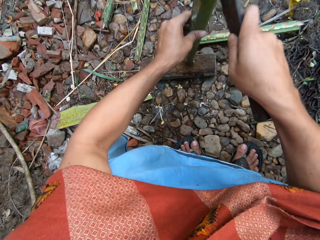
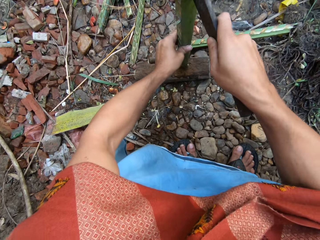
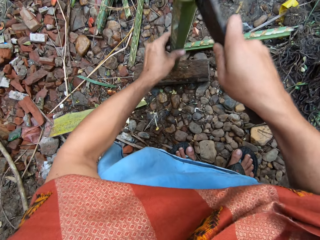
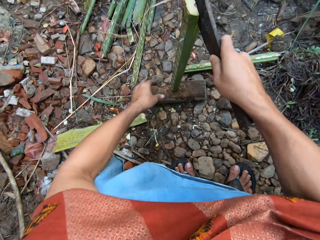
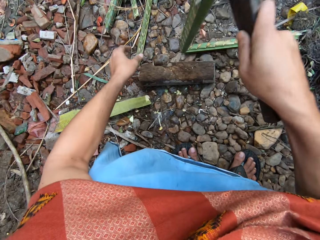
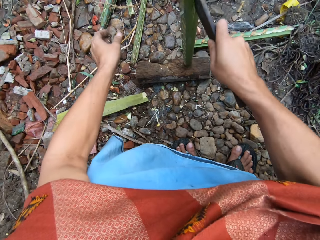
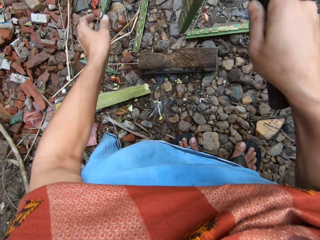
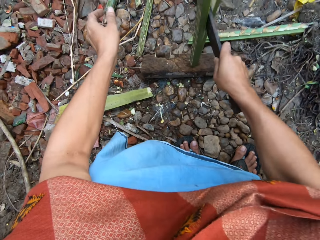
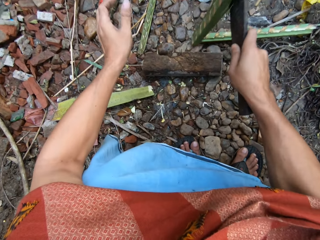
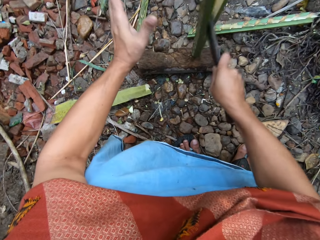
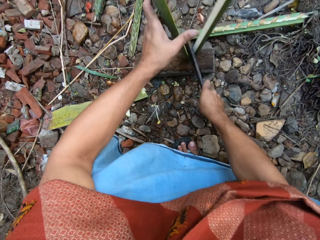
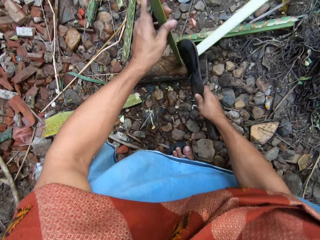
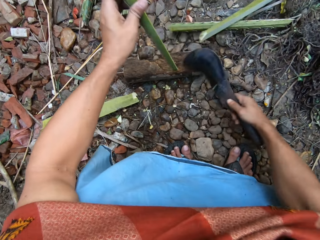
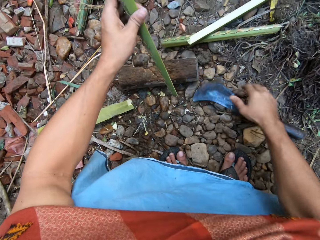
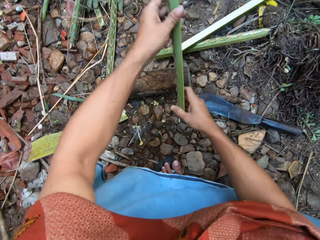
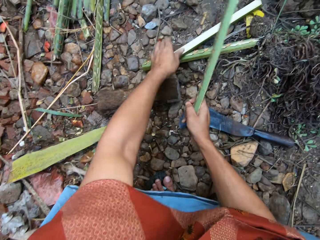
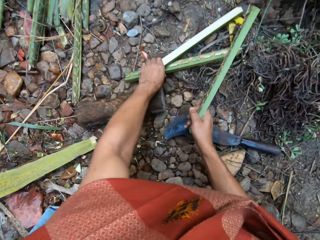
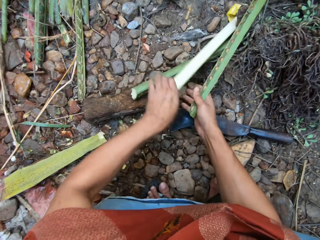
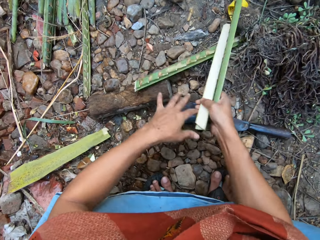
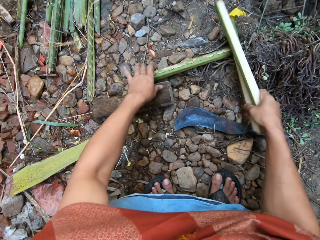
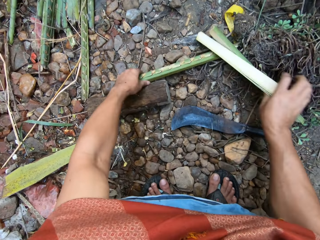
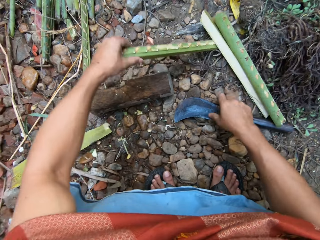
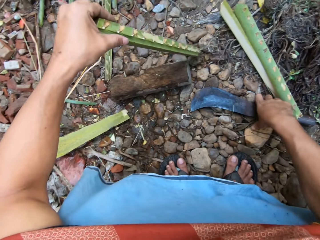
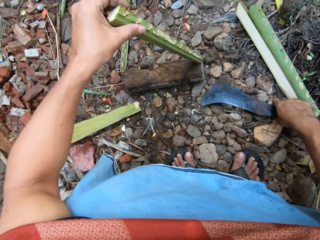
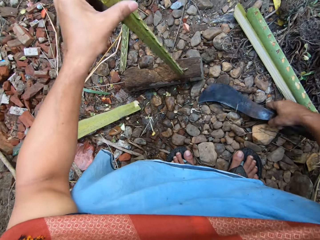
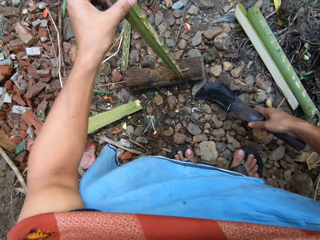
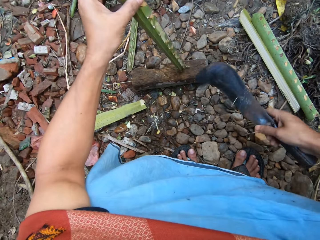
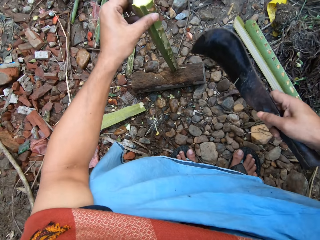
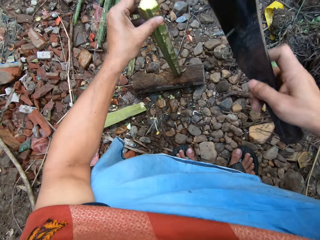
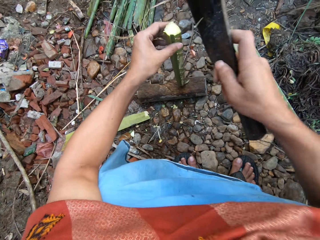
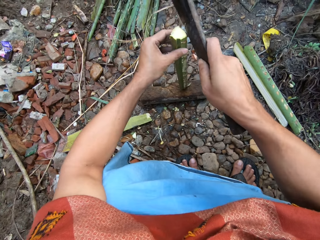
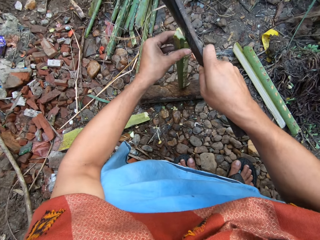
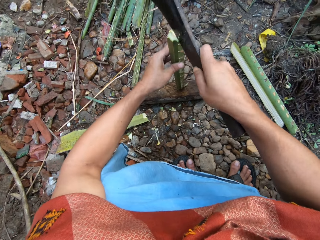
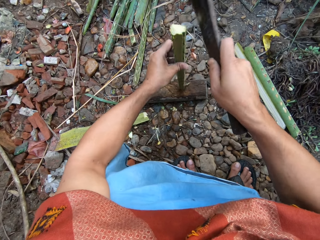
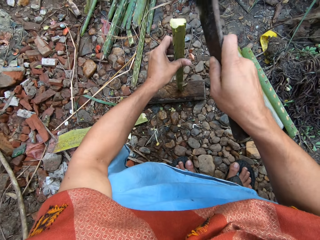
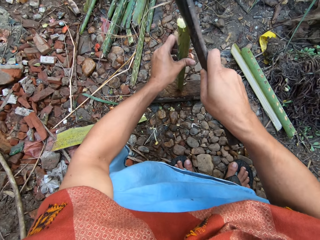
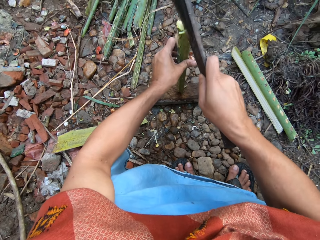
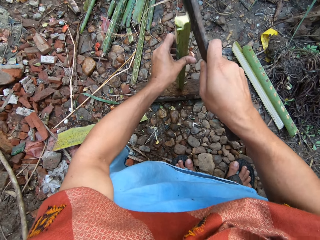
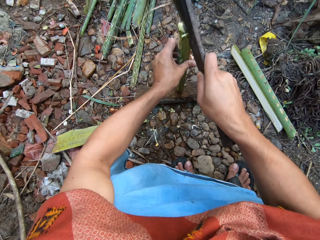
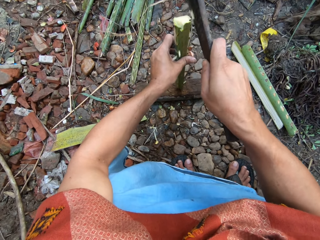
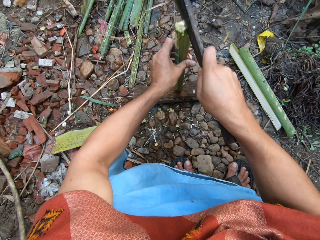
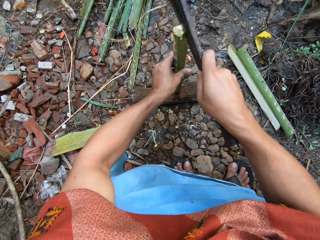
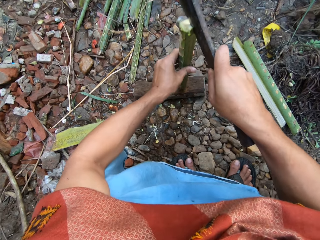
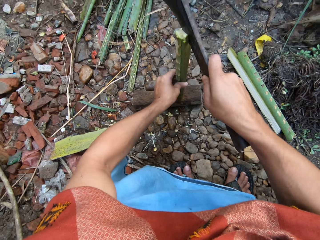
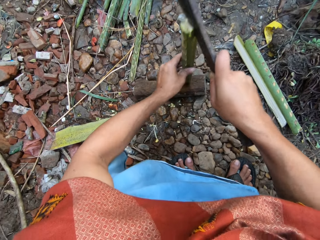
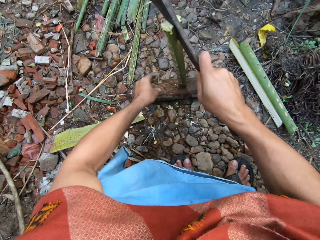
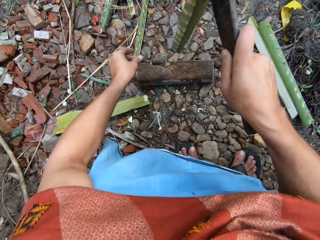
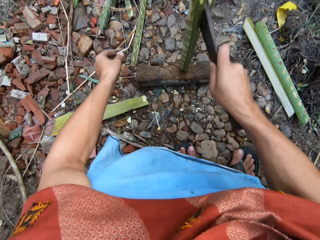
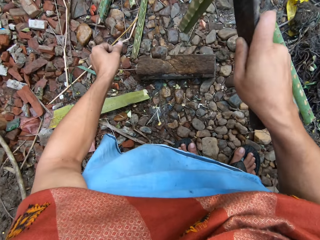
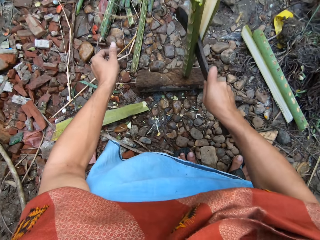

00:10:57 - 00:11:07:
The camera wearer splits the short bamboo on the cutting block with the pruning knife in his right hand. He puts the split bamboo on the ground with his right hand. He adjusts the other short bamboo on the cutting block with his left hand. He splits the short bamboo on the cutting block with the pruning knife in his right hand.

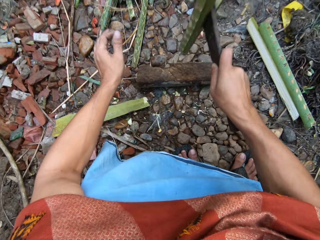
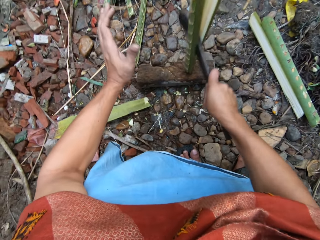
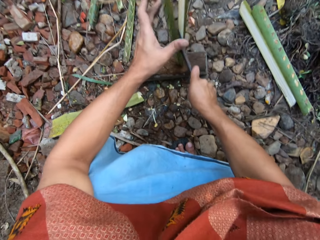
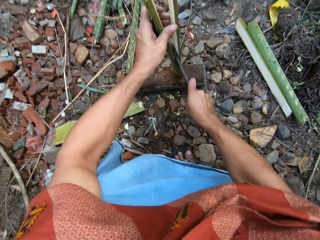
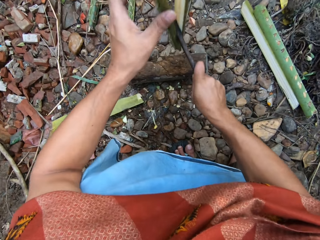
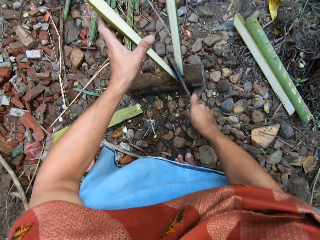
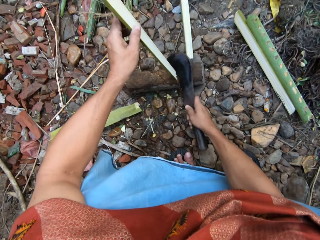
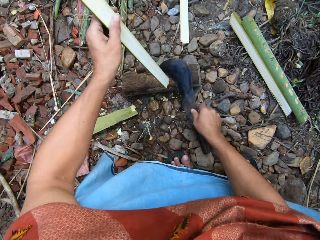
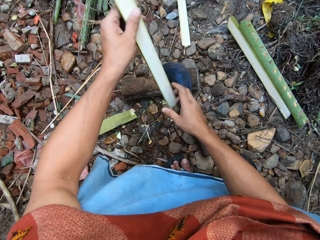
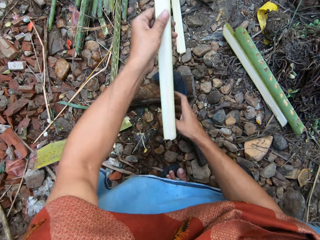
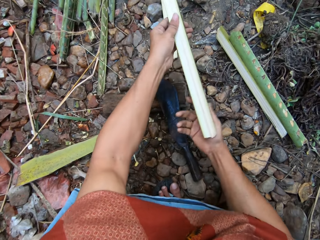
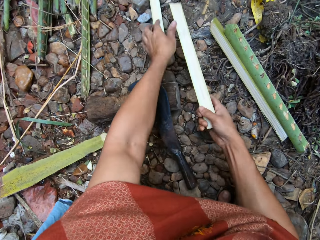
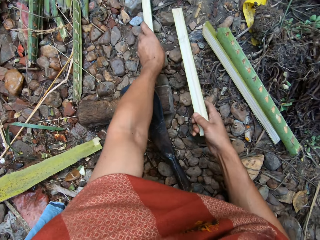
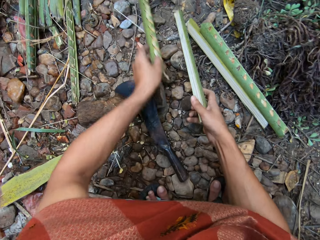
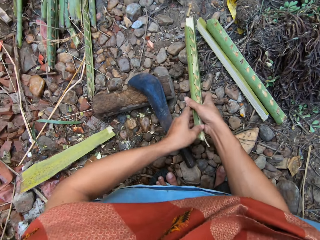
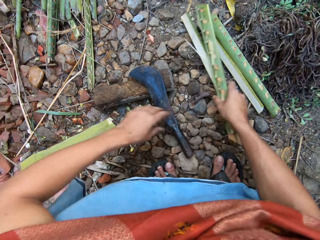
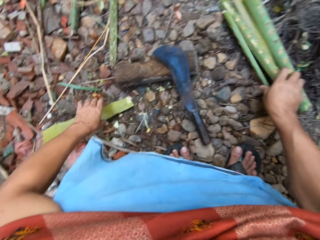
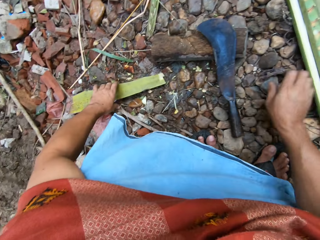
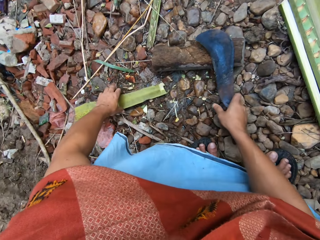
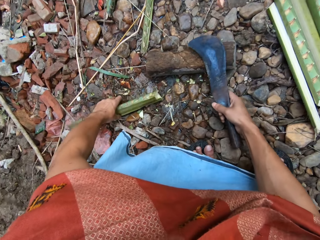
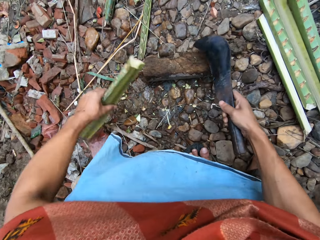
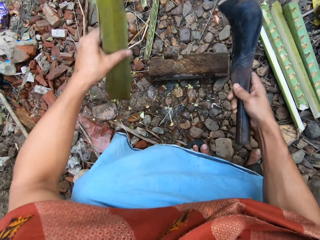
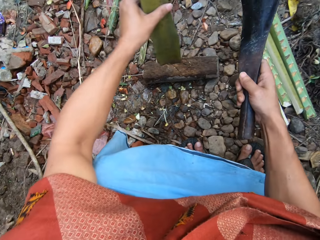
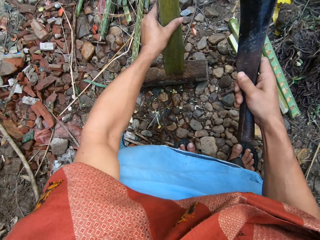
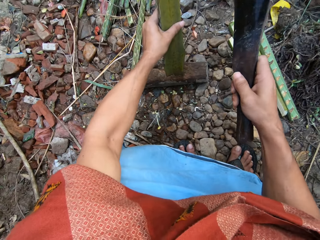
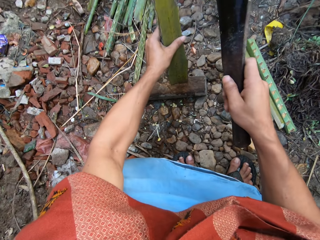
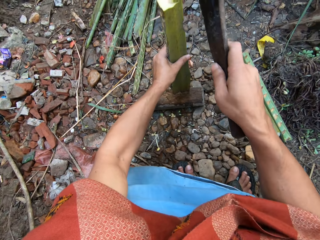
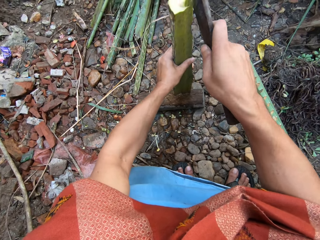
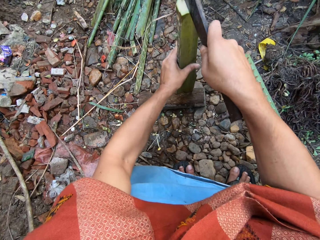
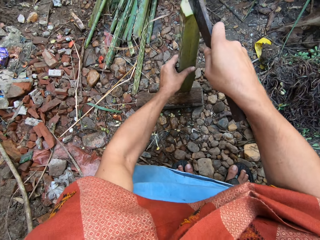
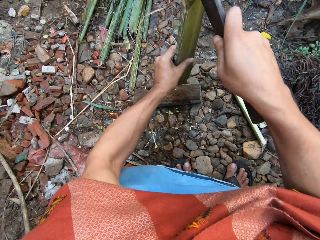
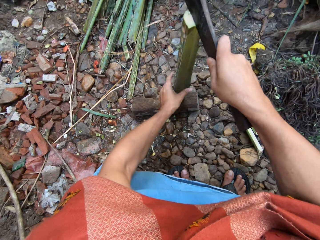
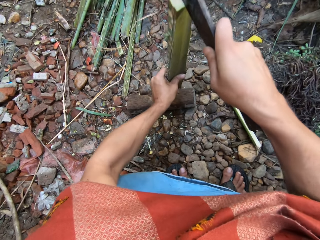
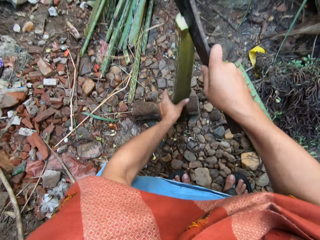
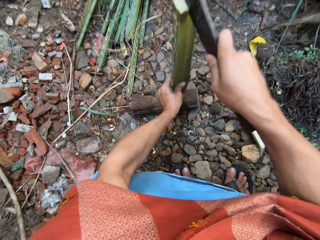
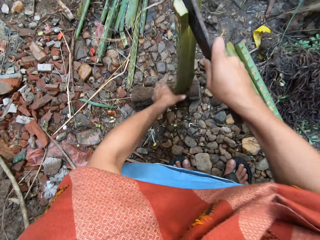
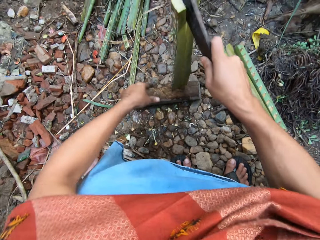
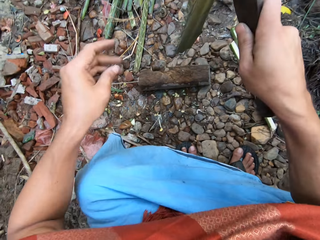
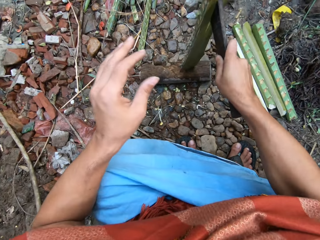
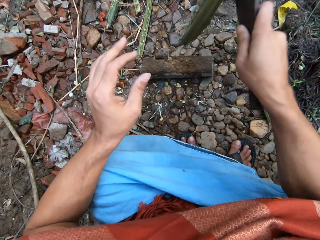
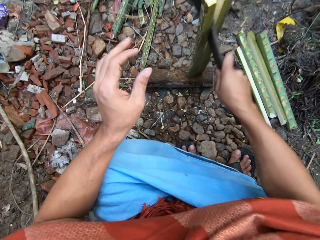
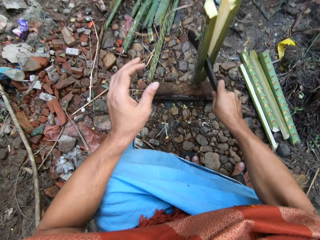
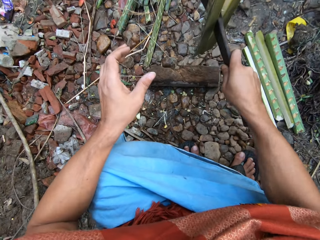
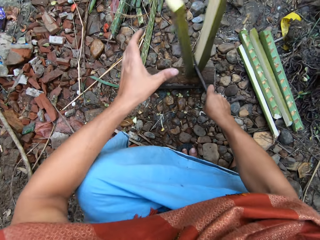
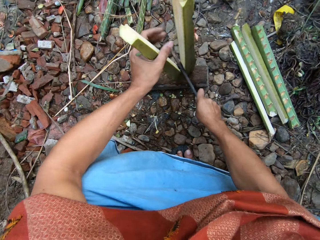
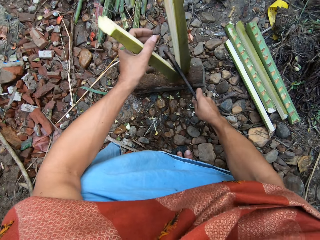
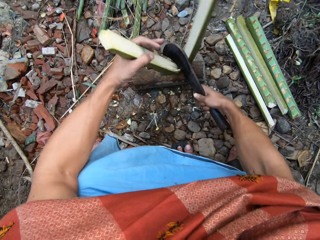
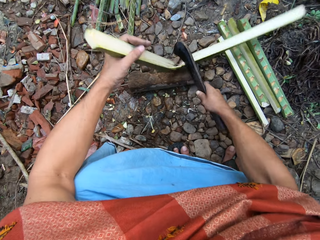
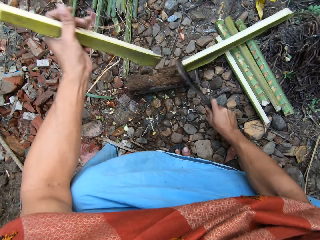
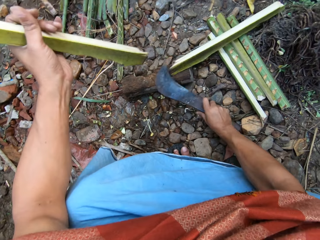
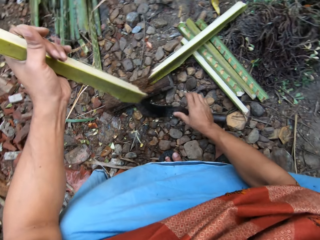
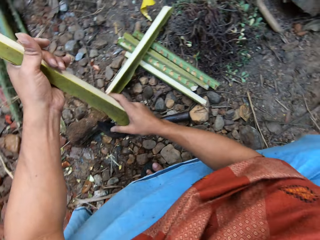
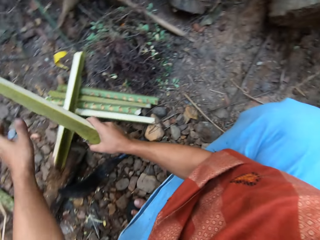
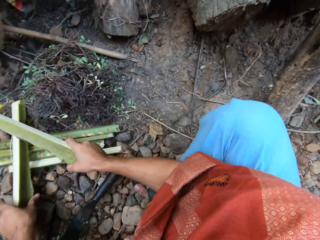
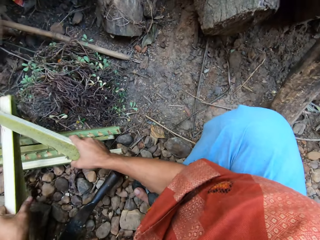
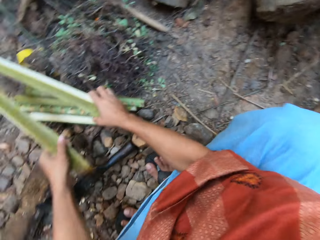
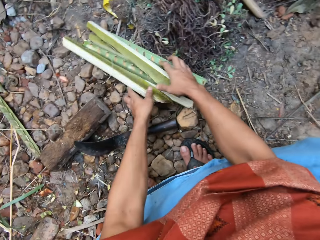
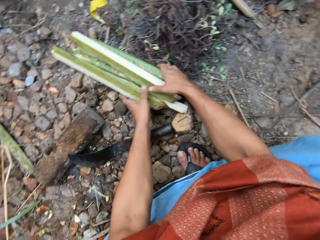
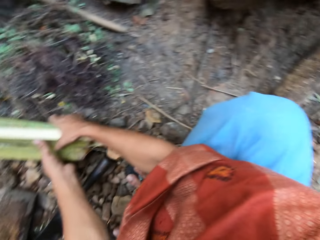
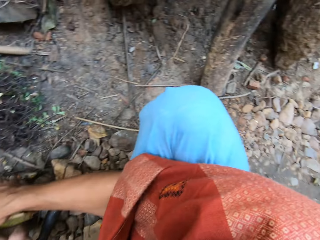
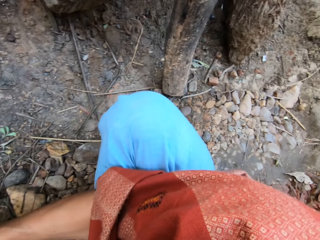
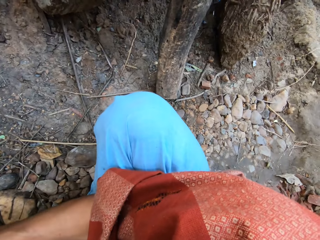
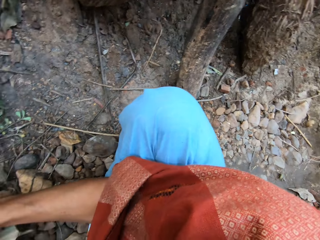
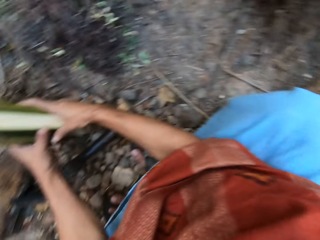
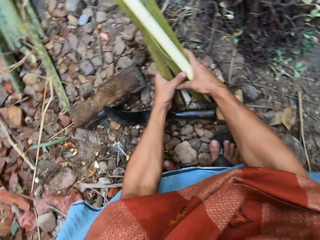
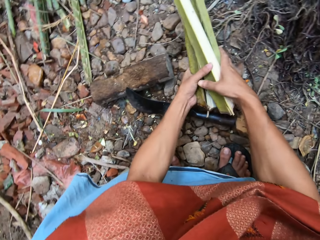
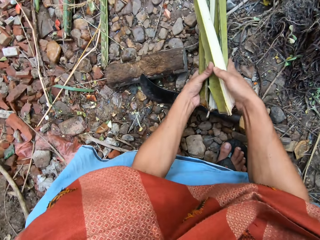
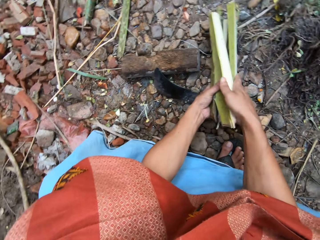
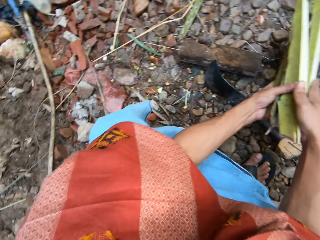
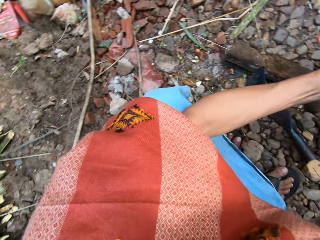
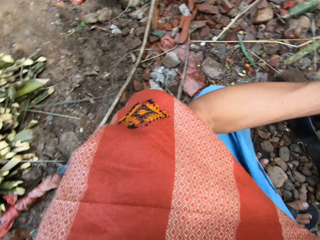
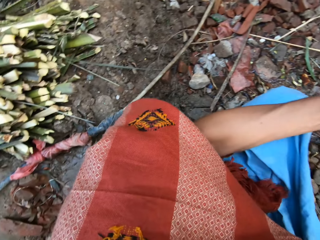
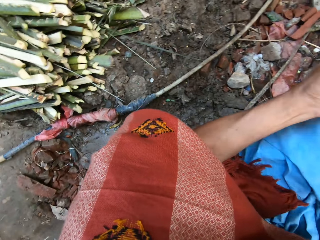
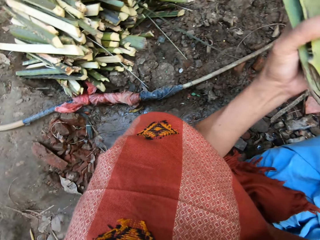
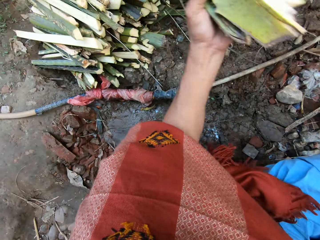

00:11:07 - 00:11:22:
The camera wearer puts the split bamboo on the floor with other split bamboo with his right hand. He adjusts the third short bamboo on the cutting block with his left hand. He splits the short bamboo on the cutting block with the pruning knife in his right hand. He gathers the split bamboo with both hands. He puts the machete down. He puts the cut plant fiber aside.
